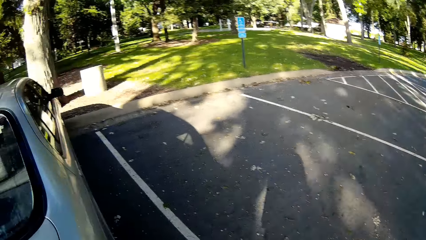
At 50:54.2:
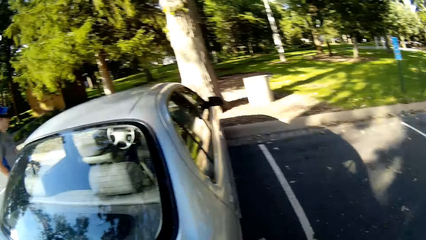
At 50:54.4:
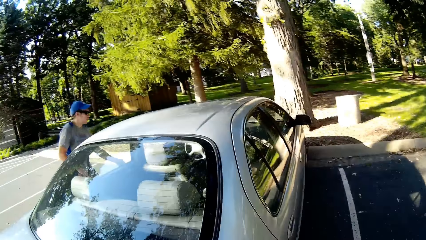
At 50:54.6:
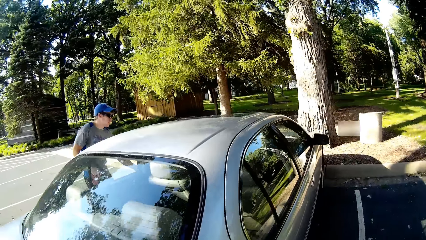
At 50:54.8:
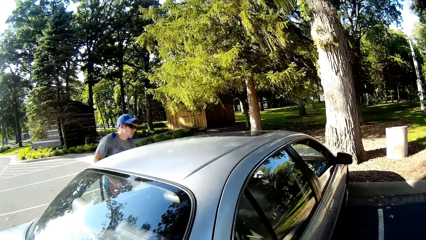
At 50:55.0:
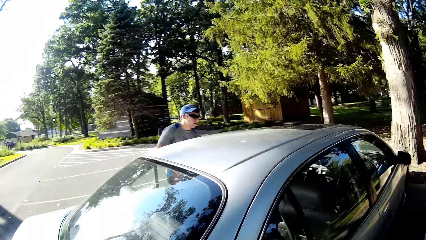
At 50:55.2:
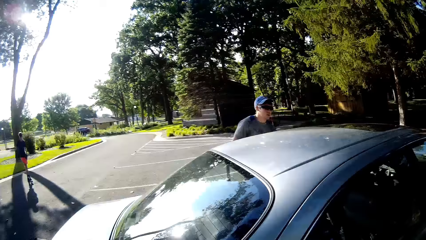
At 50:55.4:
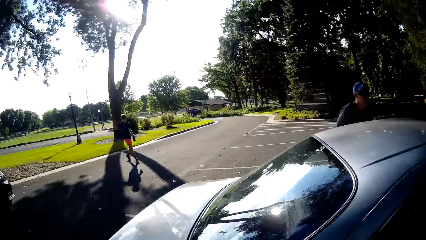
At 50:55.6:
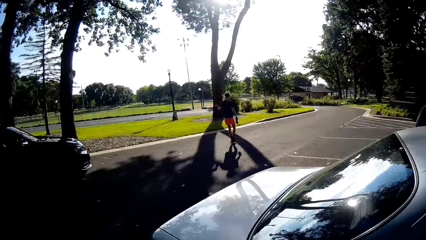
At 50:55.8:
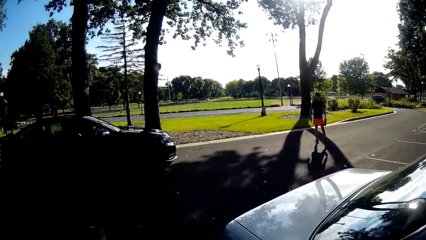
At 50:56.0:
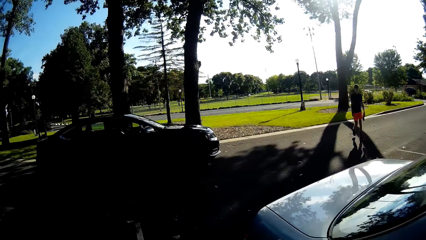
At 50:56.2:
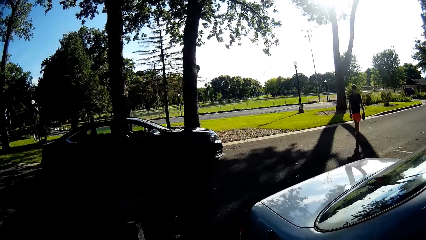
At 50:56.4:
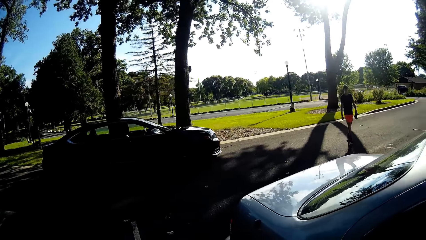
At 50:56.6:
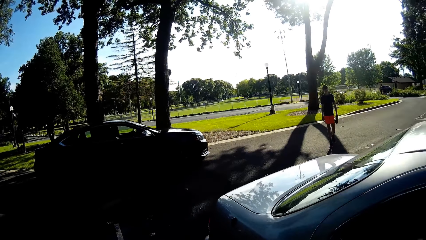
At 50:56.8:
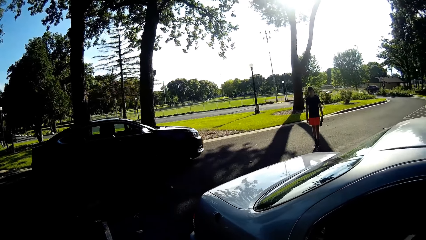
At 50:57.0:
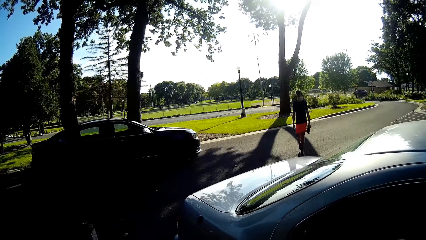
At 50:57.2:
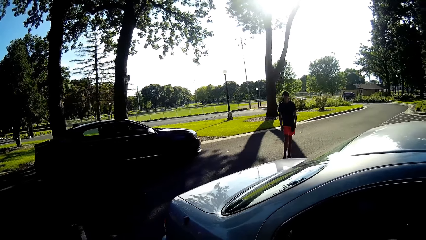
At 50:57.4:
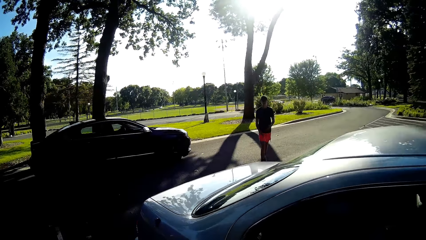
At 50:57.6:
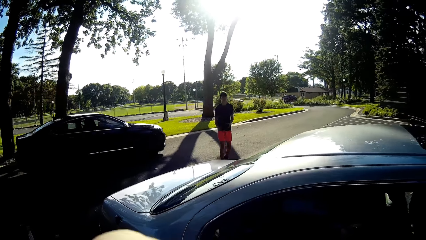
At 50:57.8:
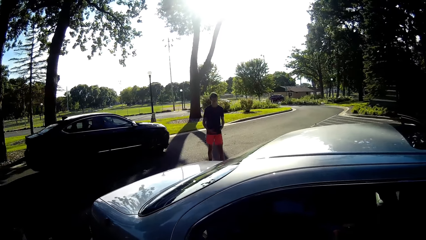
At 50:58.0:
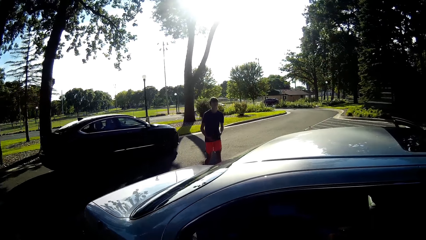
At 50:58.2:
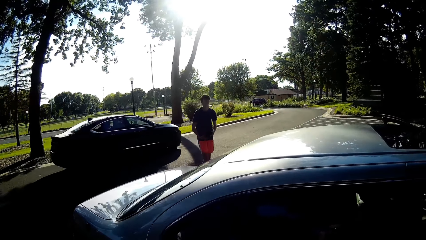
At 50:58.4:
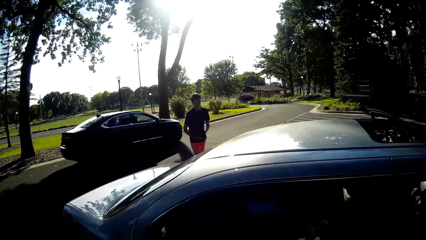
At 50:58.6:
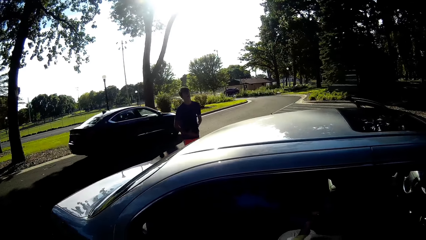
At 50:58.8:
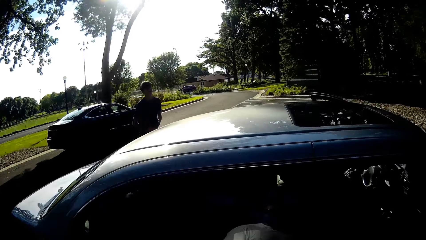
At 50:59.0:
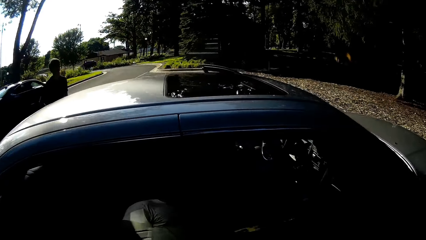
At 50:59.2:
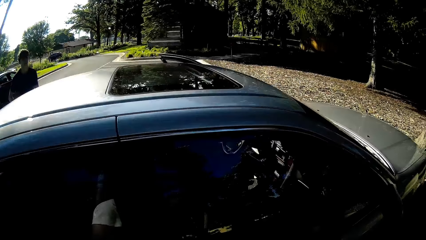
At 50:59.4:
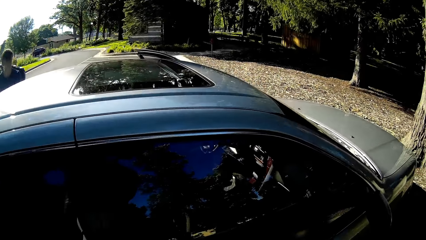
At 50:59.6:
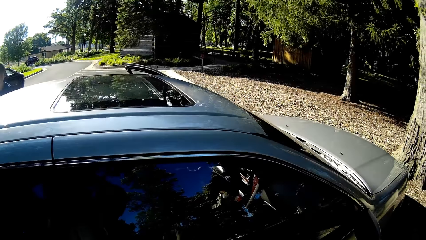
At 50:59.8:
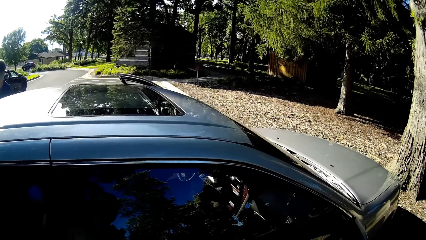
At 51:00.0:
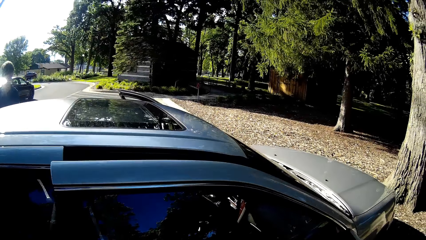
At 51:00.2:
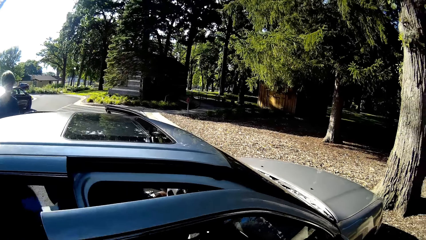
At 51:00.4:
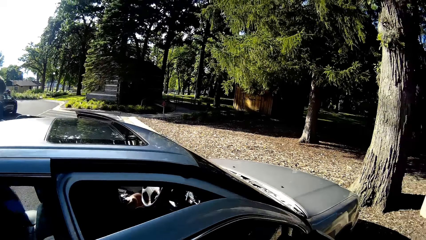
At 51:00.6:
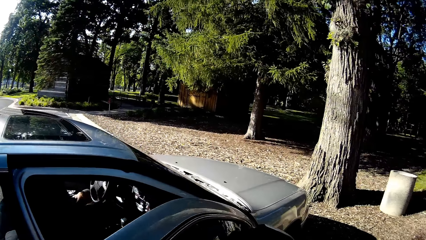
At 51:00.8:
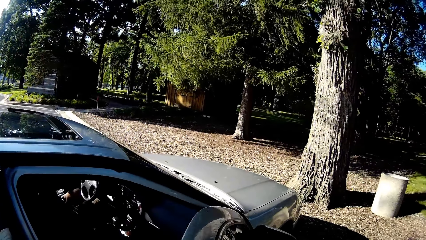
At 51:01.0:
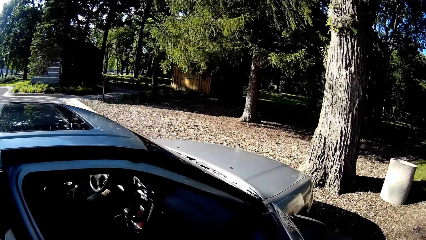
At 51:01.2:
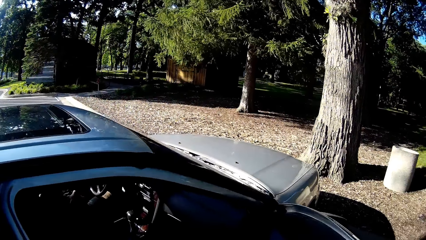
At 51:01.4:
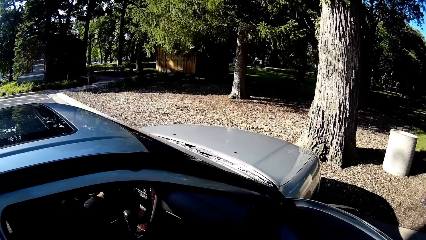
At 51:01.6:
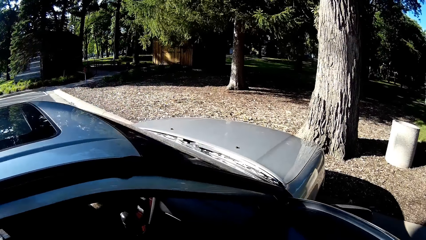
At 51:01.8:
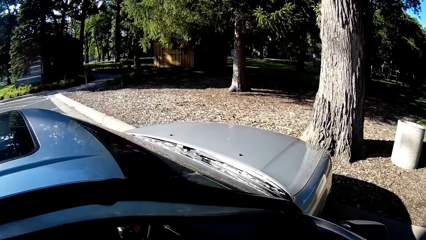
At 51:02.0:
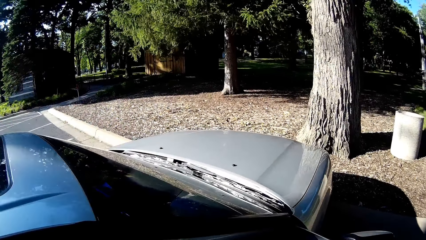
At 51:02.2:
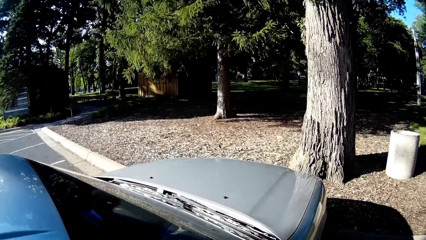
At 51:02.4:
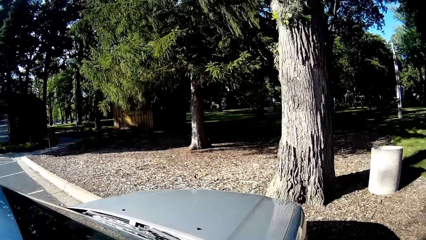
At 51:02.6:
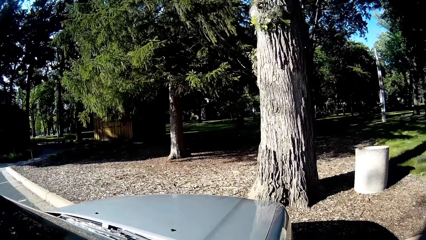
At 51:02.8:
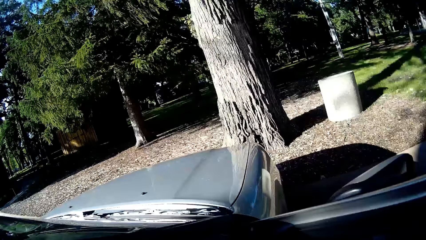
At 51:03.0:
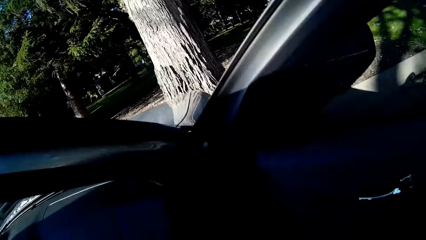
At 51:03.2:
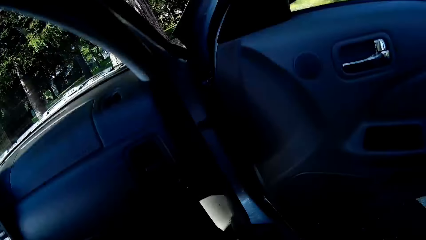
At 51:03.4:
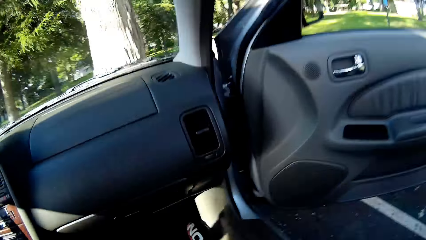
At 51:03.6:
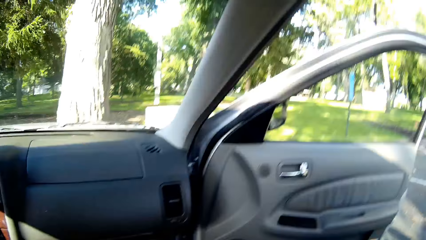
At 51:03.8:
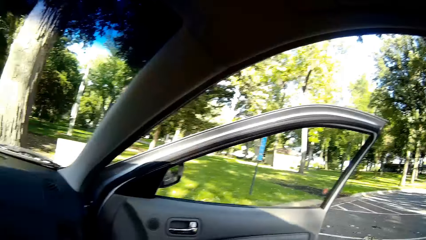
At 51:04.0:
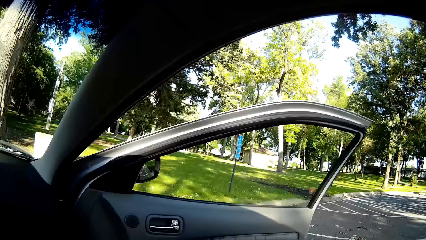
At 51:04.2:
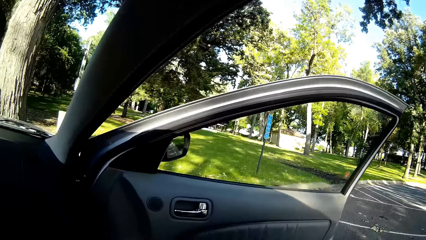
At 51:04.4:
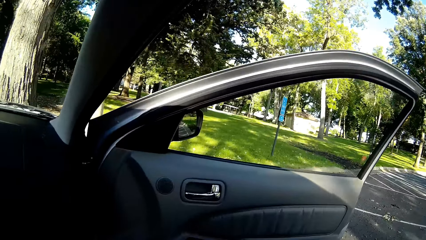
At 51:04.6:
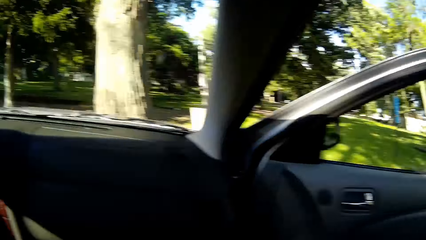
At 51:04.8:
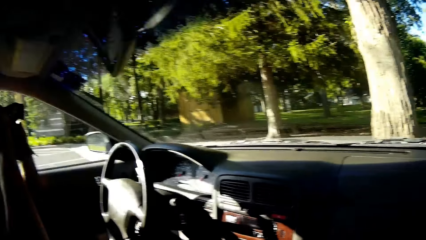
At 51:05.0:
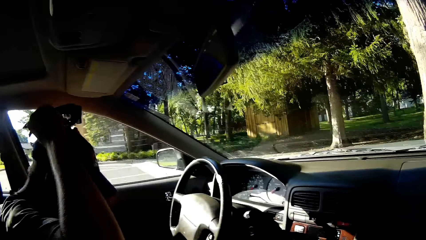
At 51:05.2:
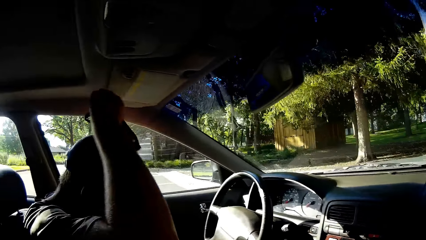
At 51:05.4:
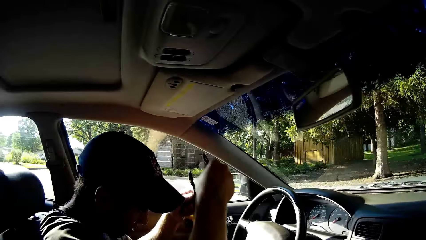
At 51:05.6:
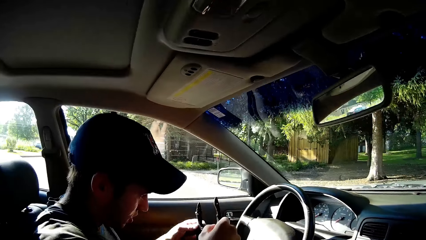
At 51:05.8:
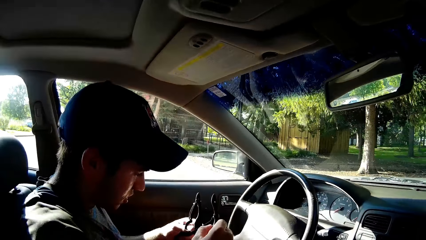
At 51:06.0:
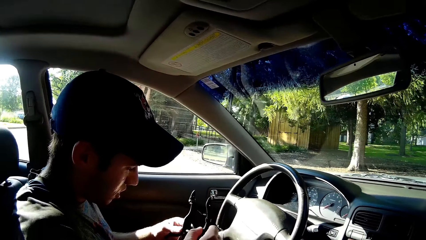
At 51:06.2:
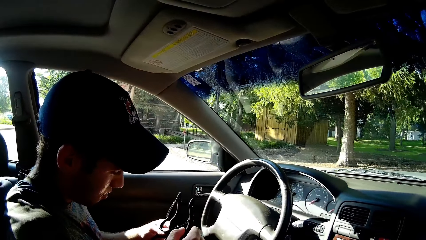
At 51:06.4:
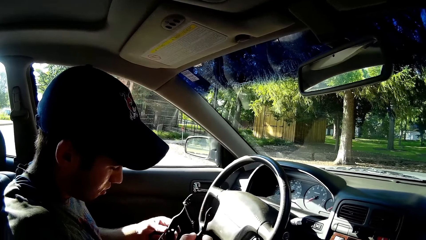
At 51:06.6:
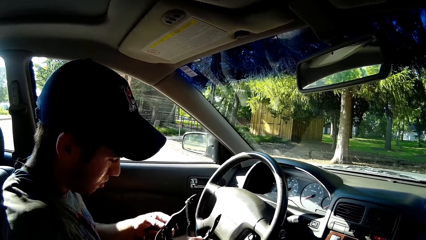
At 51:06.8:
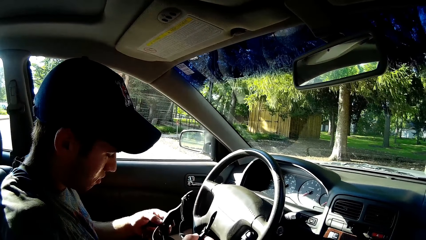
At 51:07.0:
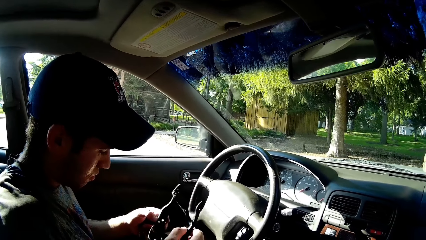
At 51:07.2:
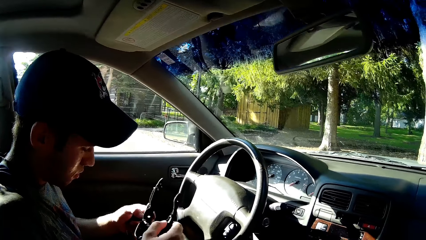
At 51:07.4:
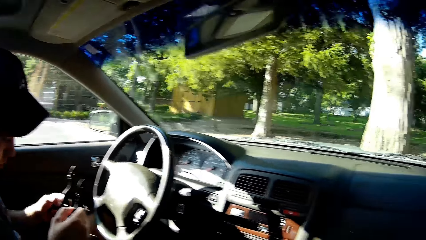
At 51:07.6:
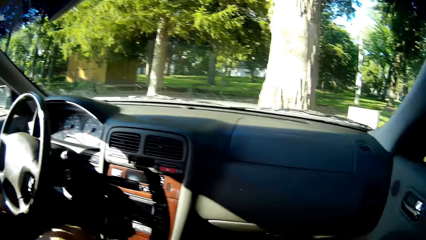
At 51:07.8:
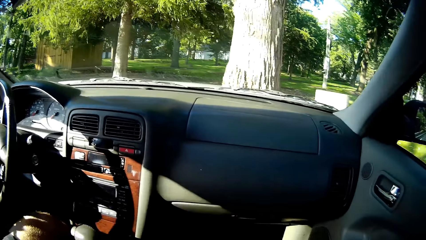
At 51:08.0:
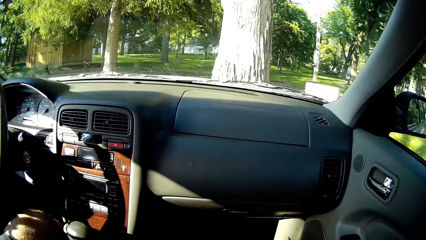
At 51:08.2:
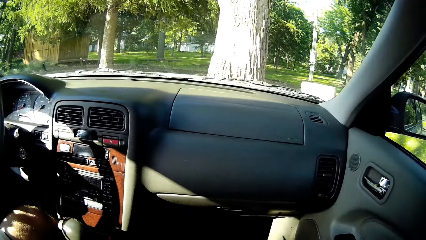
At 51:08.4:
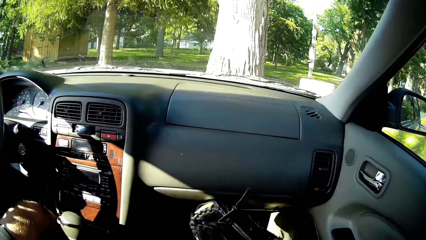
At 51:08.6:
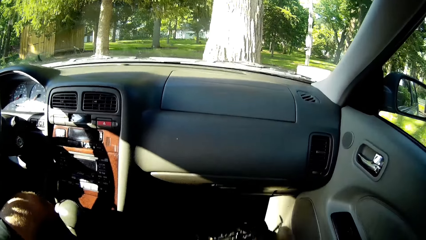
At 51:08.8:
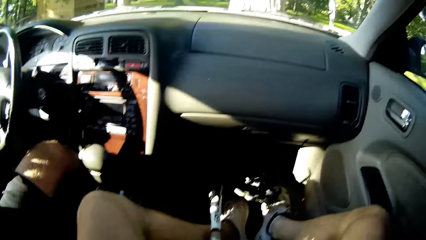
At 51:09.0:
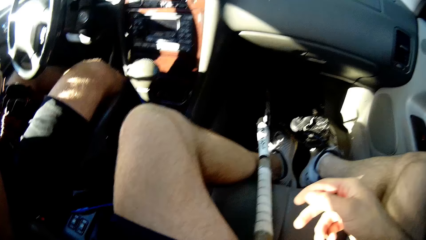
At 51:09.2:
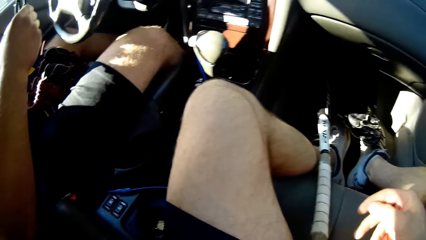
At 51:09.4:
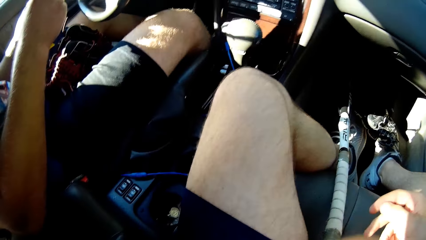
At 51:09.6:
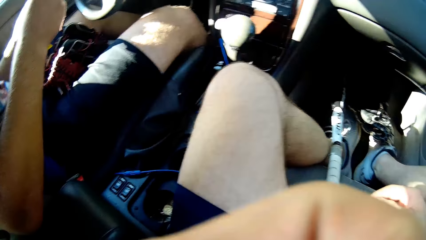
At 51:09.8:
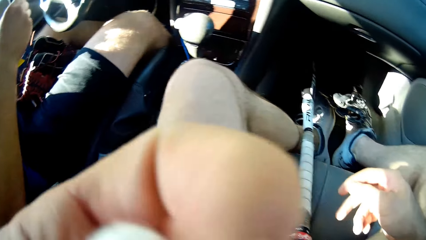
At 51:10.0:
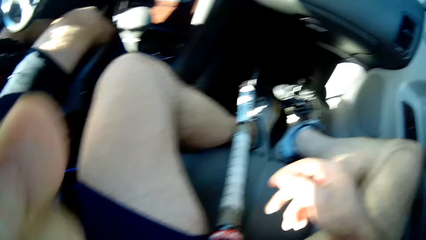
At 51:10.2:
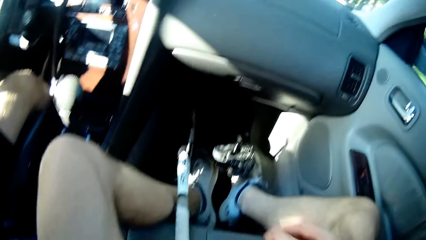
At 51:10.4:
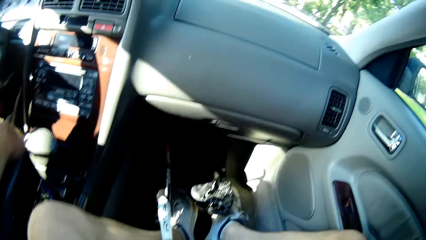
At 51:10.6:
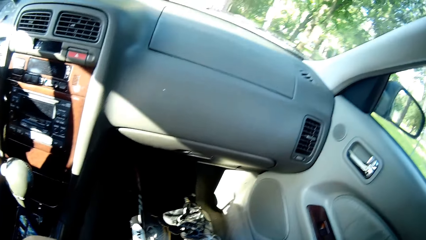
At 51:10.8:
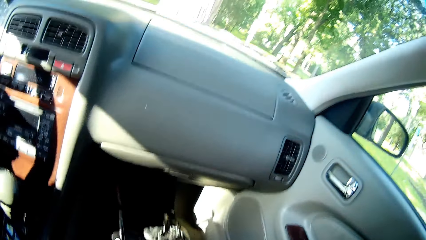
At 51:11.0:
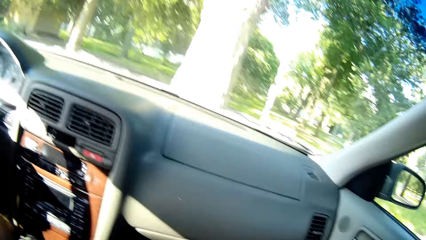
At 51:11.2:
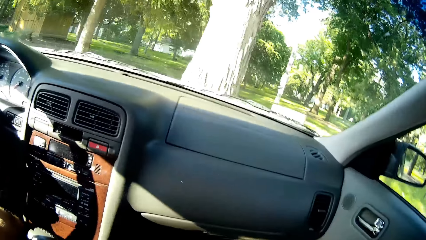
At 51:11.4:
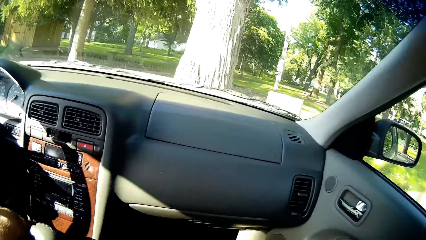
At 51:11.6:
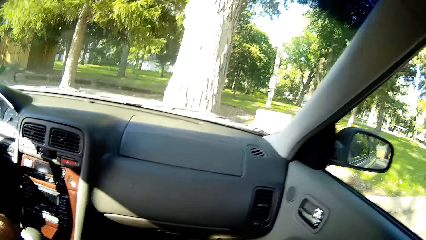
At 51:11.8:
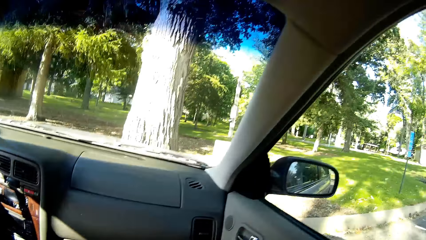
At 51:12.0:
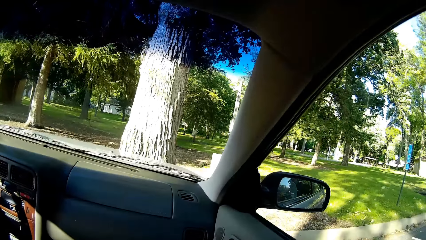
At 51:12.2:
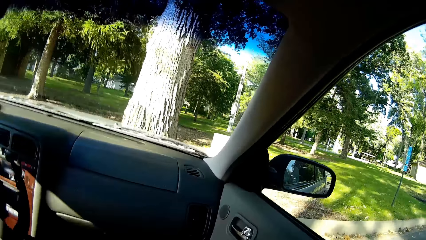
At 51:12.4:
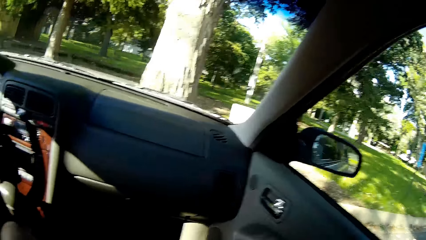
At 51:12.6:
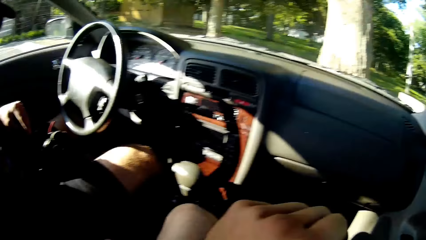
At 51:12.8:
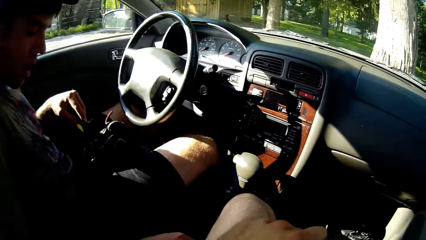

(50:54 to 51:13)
A man opens the car door. The camera wearer walks toward the car. Another man walks toward the car. The camera wearer opens the car door and enters the car. The first man removes the necklace. The camera wearer looks at the first man. They close the car door, fasten the seatbelt, and put the baseball bat on the chair.
